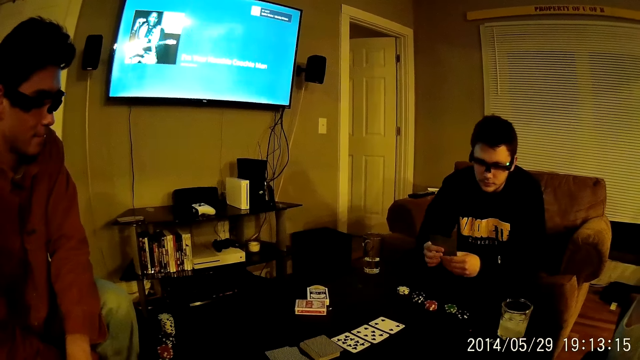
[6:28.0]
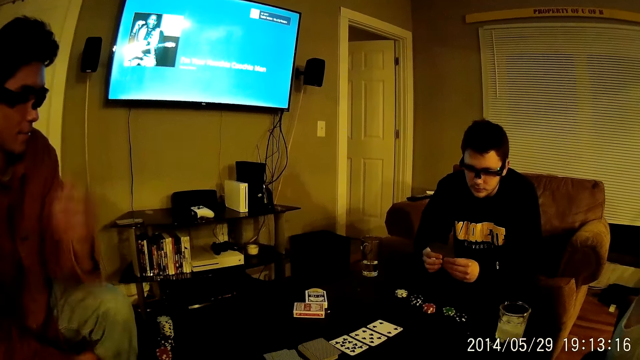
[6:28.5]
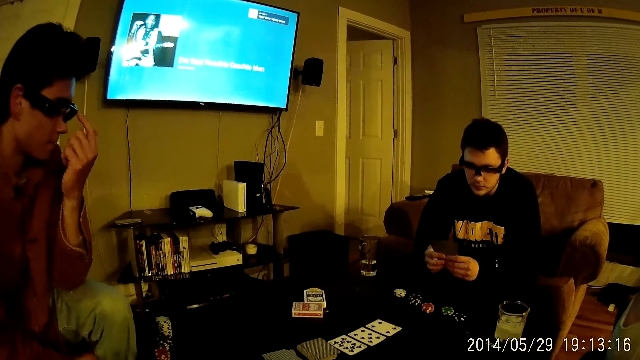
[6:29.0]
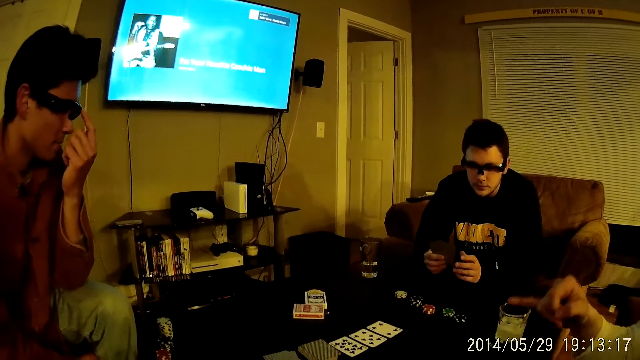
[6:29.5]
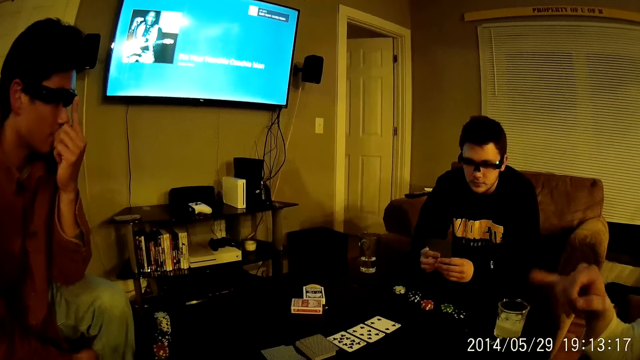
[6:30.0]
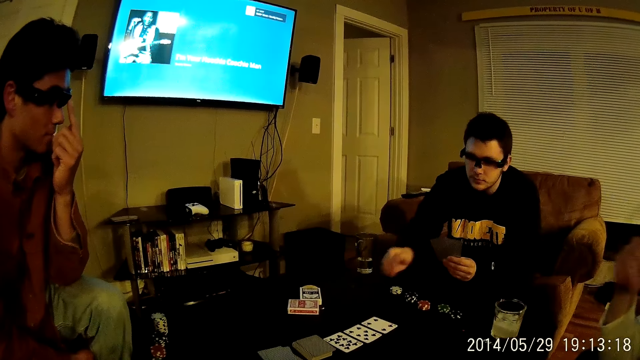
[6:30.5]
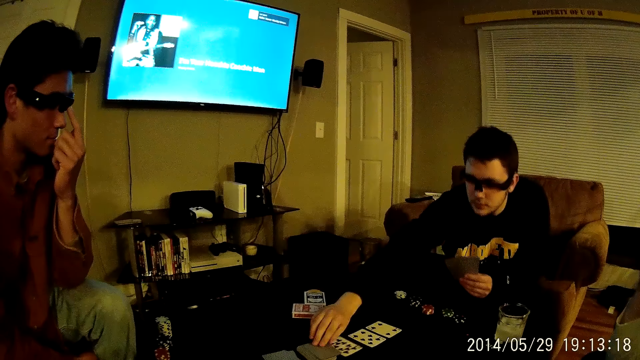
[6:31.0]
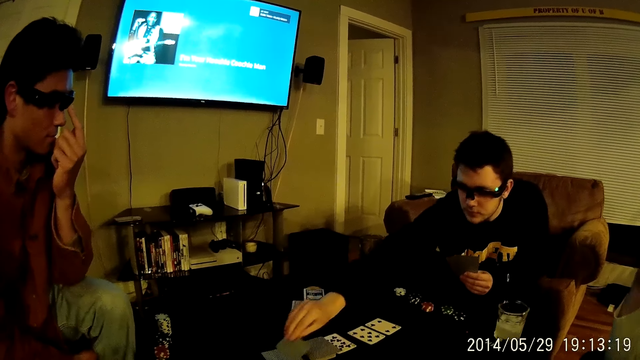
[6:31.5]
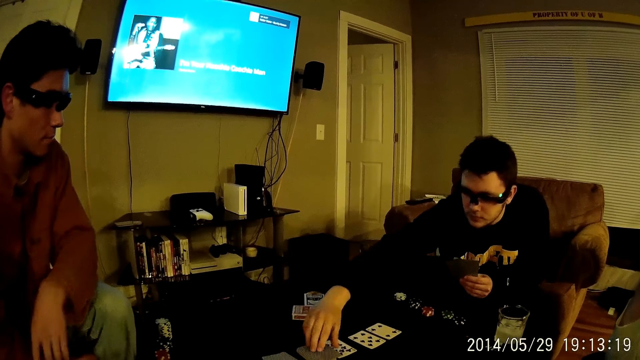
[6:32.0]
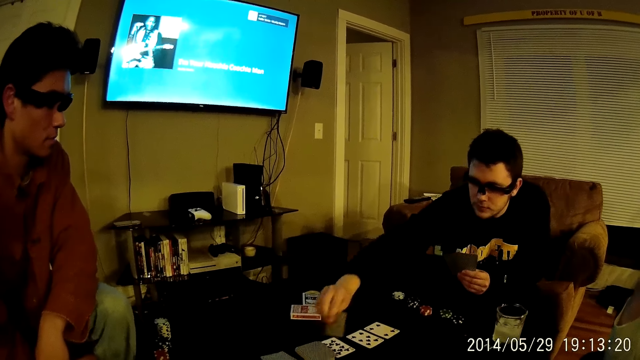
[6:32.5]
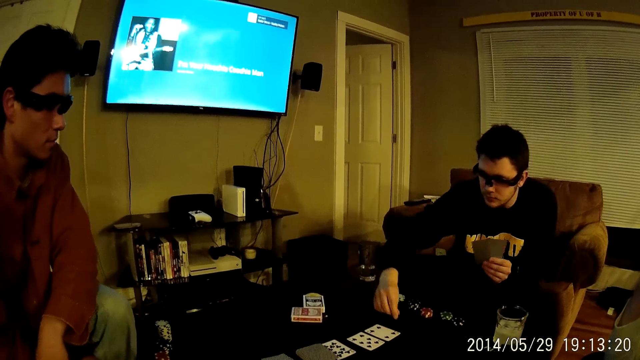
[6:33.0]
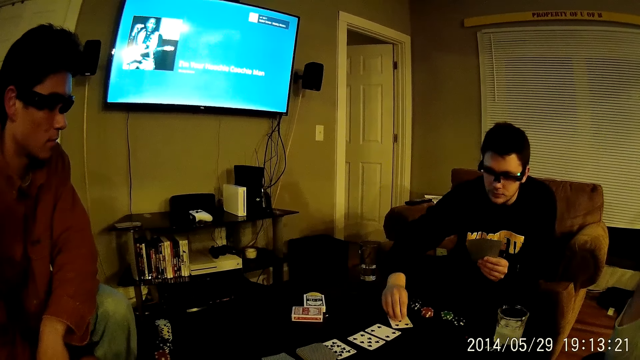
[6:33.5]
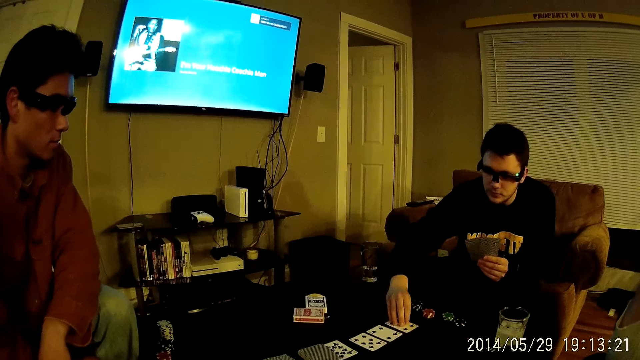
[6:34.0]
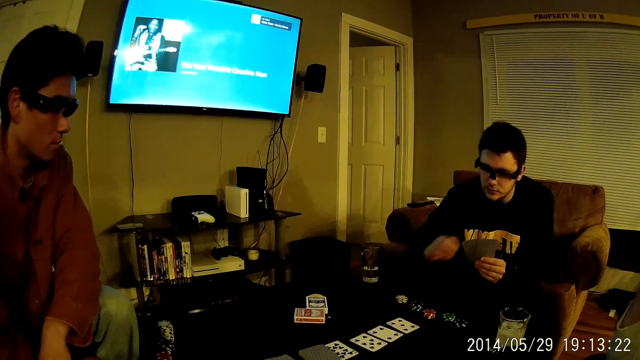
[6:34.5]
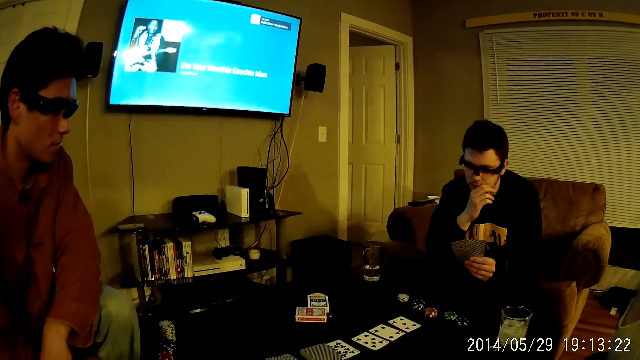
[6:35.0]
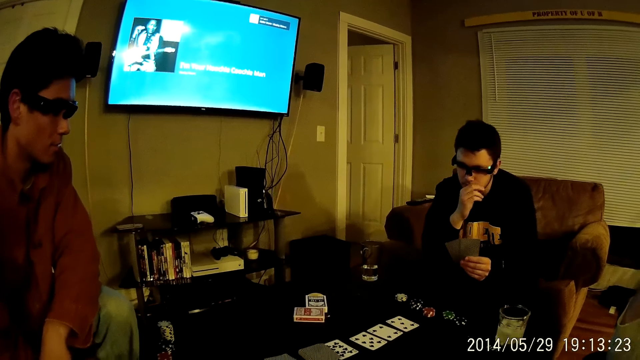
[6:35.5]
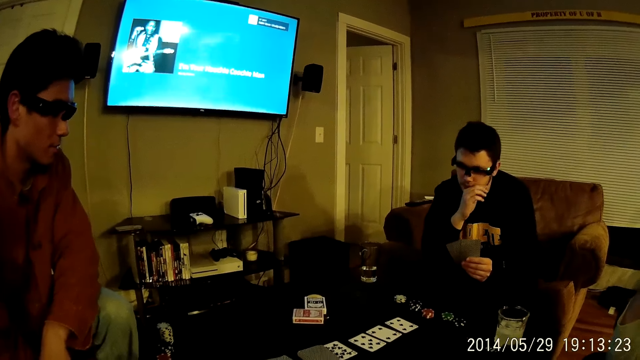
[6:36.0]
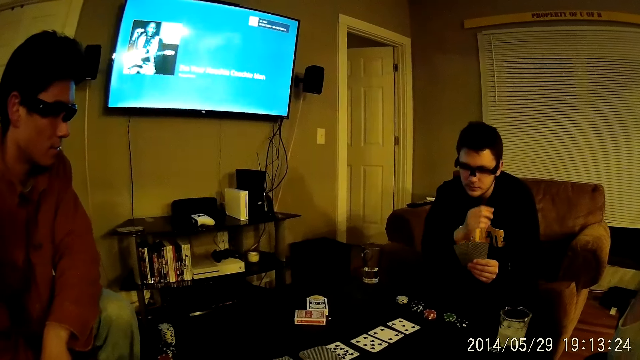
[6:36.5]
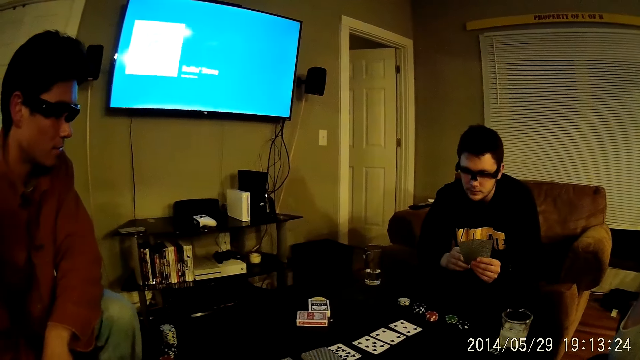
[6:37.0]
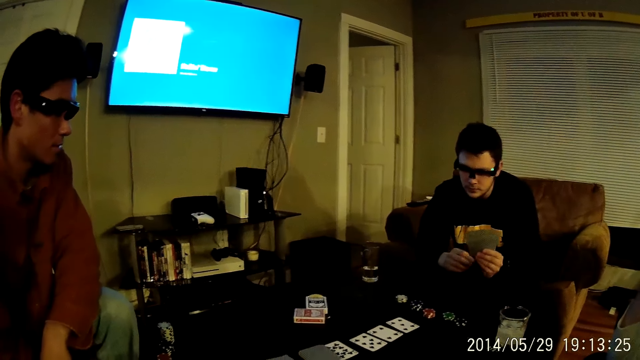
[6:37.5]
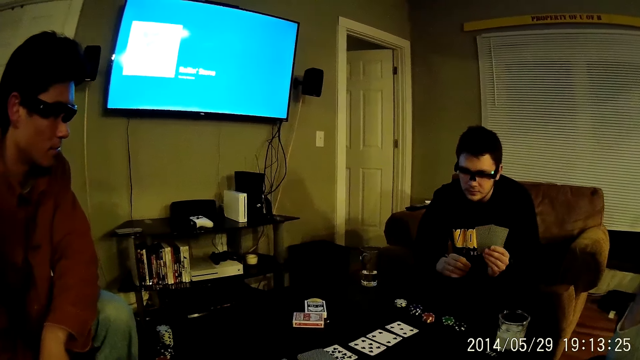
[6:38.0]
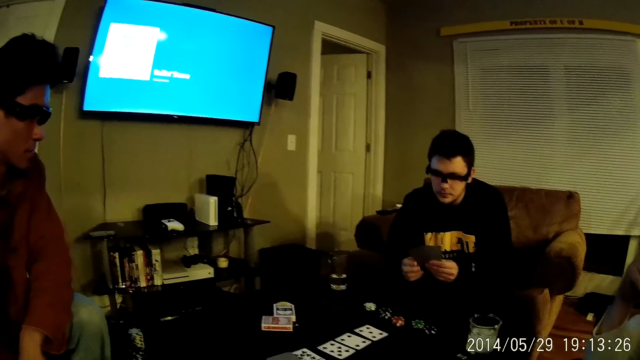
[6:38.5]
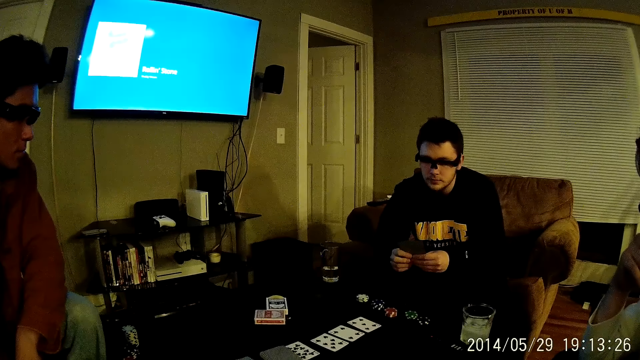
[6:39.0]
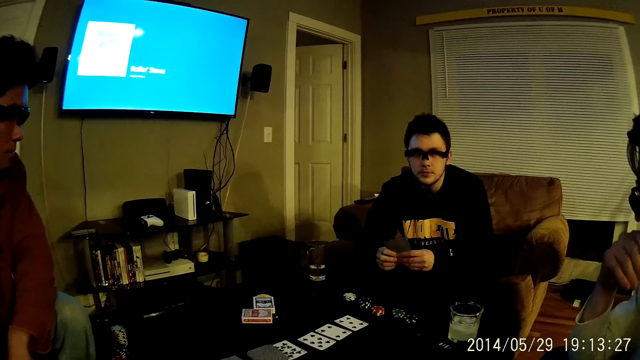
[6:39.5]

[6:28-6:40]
A man touches his glasses with his left hand finger. Another man interacts with the first man. He moves the hand. A third man picks a card on the table with his right hand, drops the card in his right hand on the table, picks a card on the table with his right hand, and drops the card in his right hand on the table. He scratches his cheeks with his right hand. The camera wearer interacts with the first man, the third man, and the second man.

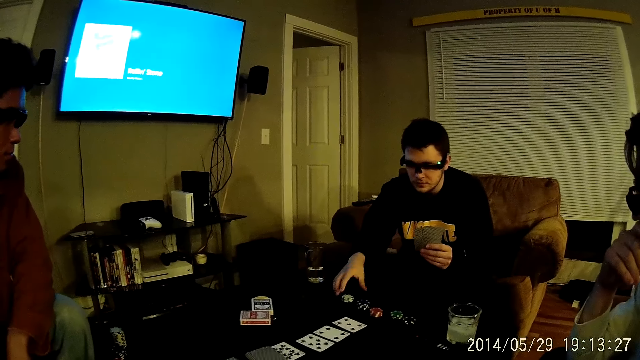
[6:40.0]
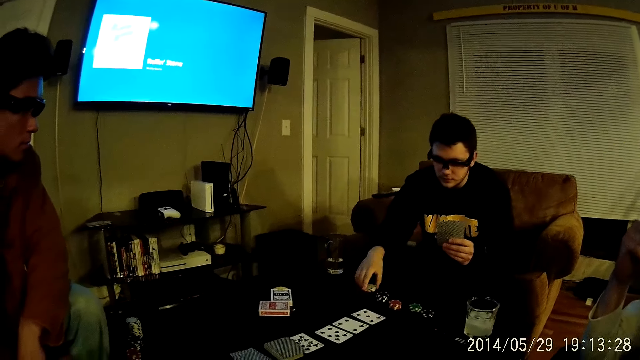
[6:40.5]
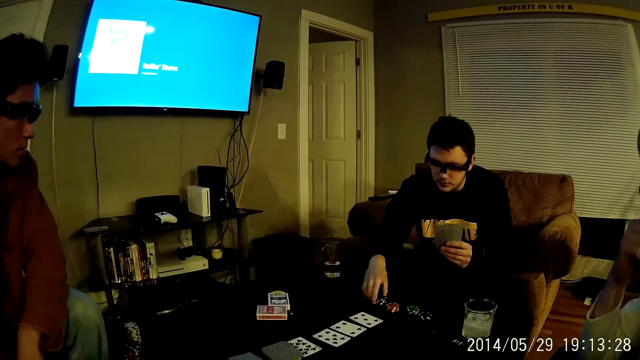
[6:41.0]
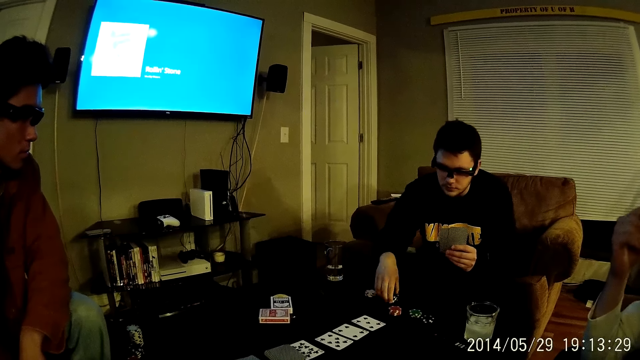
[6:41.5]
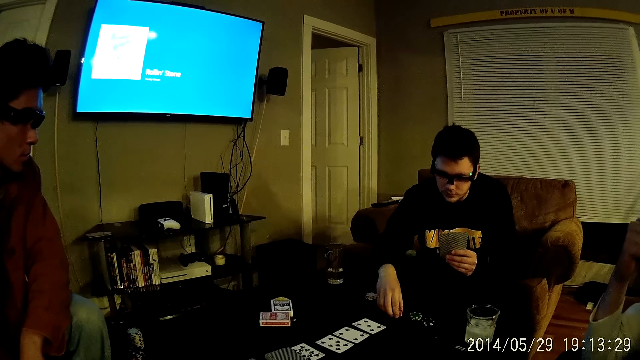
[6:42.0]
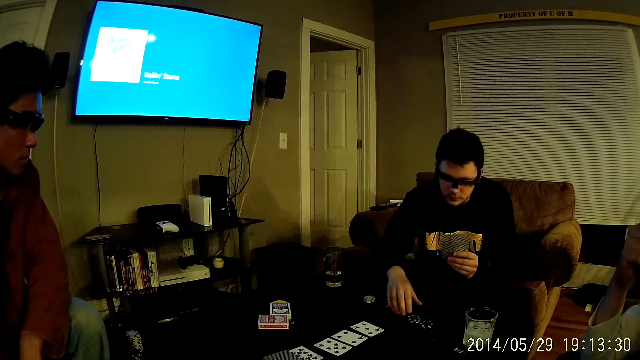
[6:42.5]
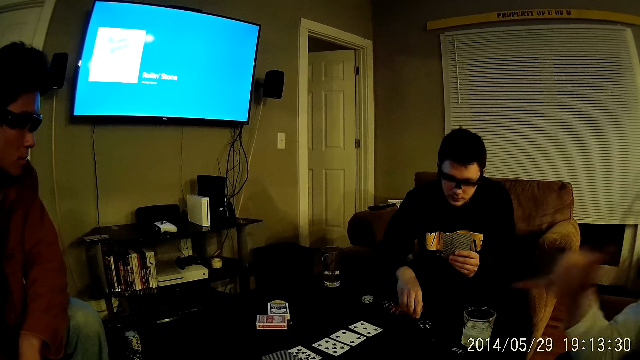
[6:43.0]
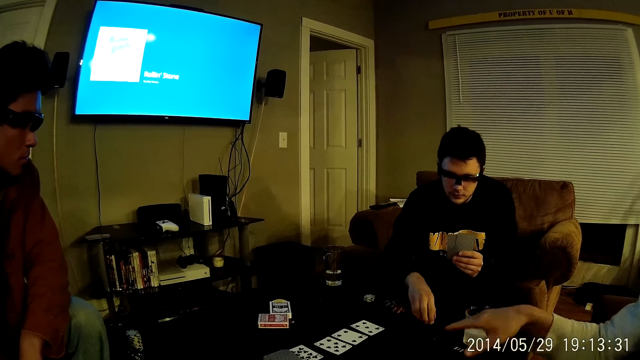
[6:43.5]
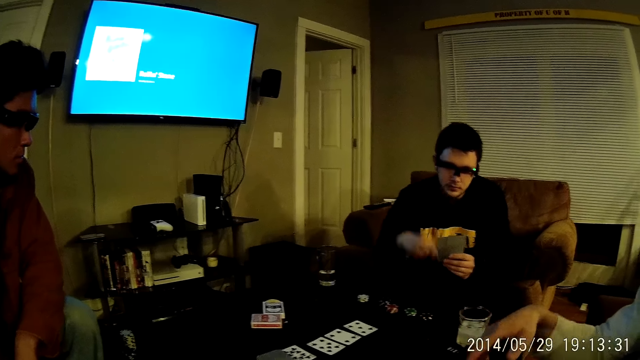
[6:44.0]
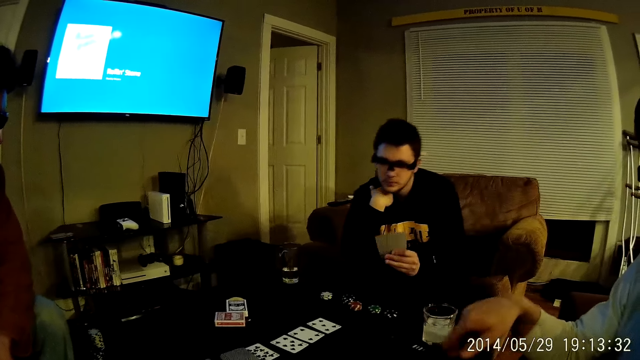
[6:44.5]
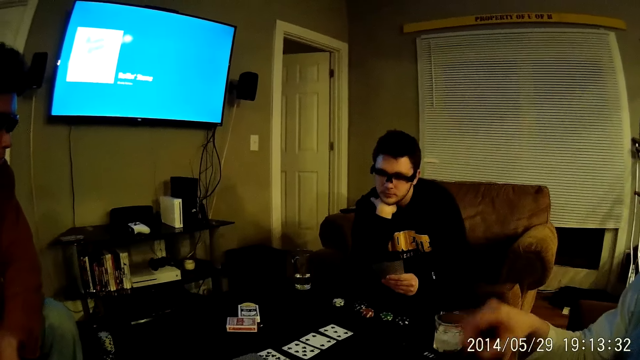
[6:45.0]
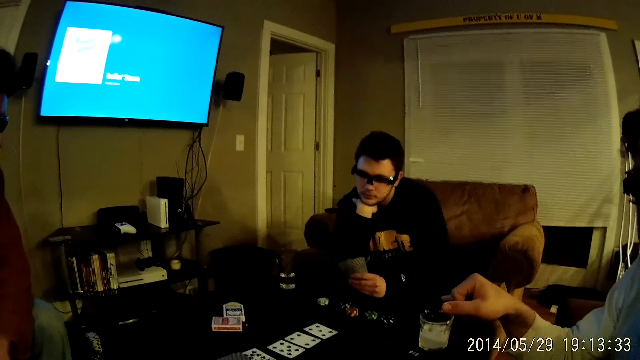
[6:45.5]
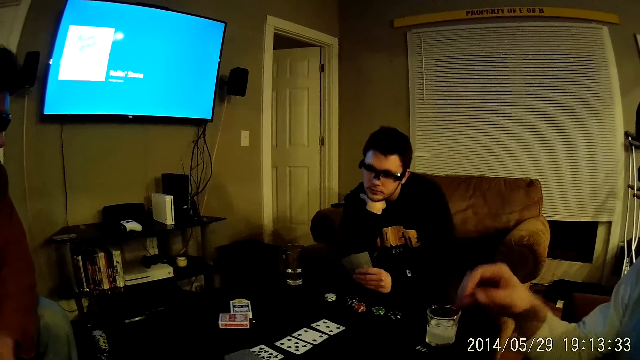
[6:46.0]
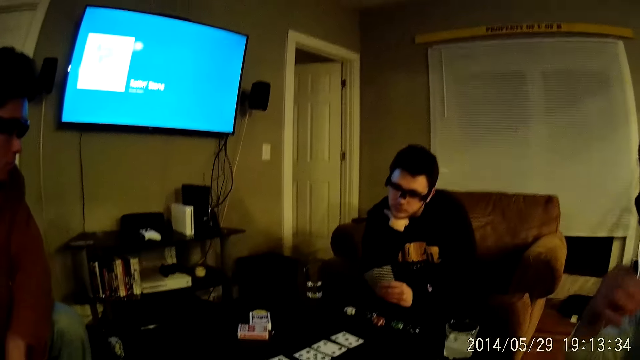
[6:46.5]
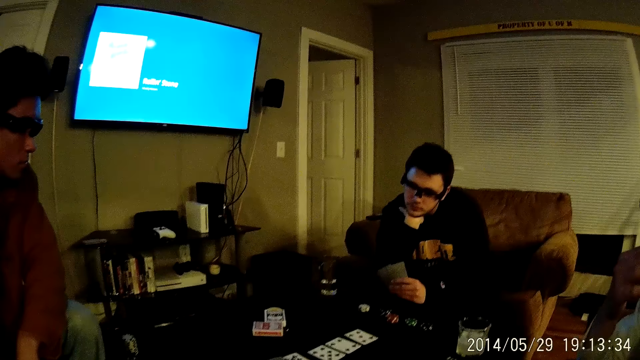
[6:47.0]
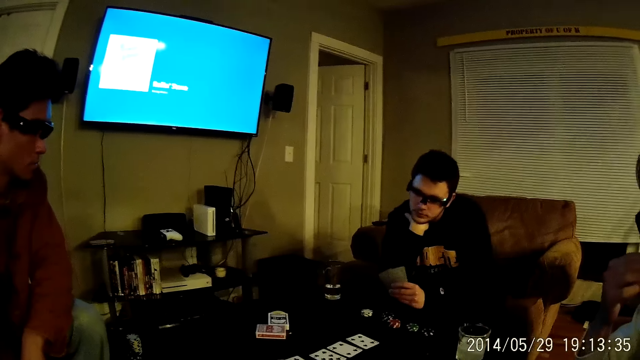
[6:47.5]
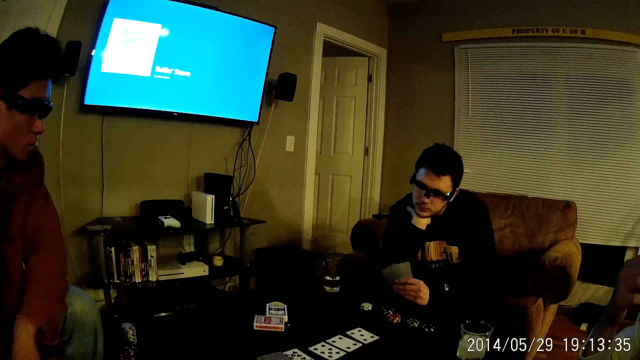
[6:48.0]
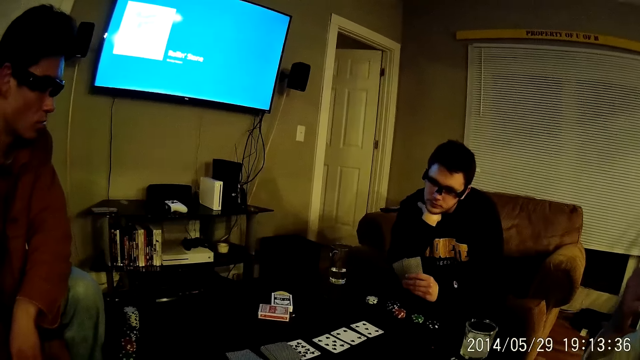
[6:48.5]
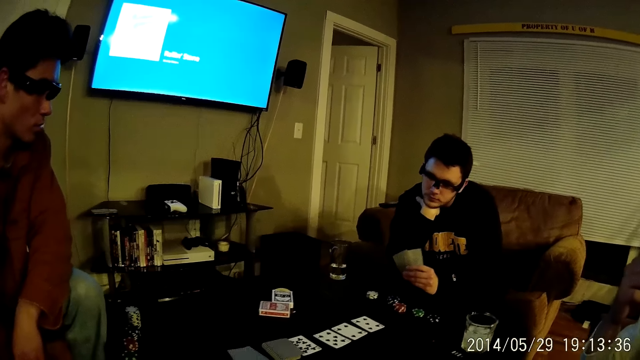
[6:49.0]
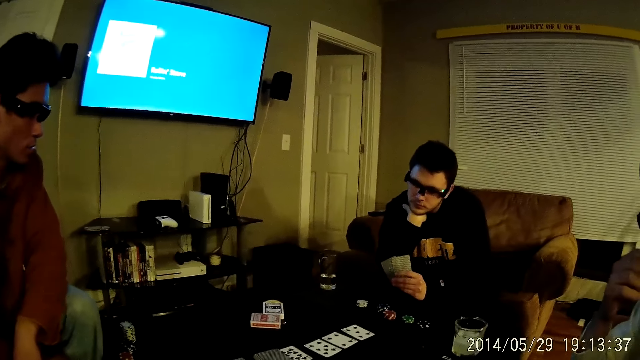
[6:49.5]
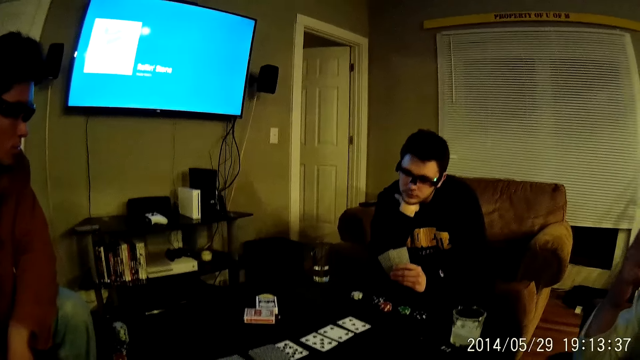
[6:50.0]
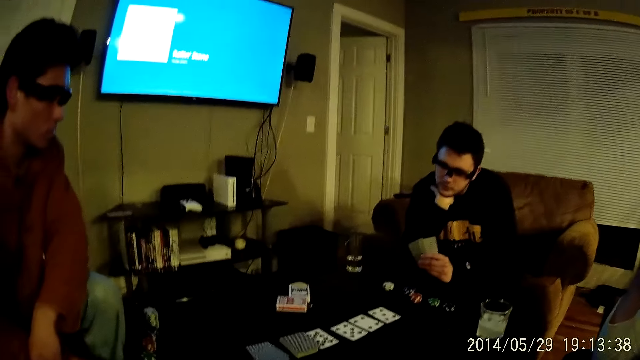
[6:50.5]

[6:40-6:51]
A man adjusts the chips or dice in front of him on the table with his right hand. Another man moves the hand. The first man rests his chin on his right hand.
